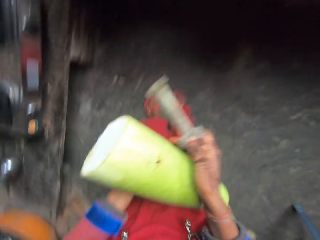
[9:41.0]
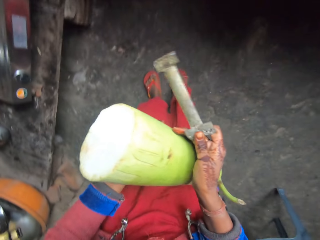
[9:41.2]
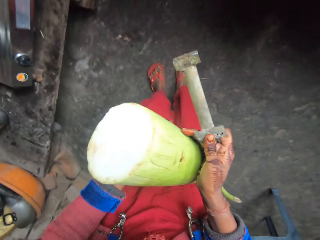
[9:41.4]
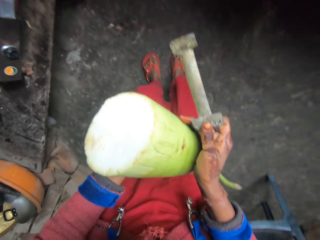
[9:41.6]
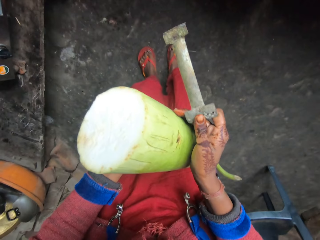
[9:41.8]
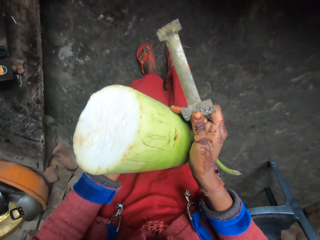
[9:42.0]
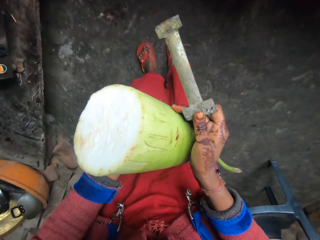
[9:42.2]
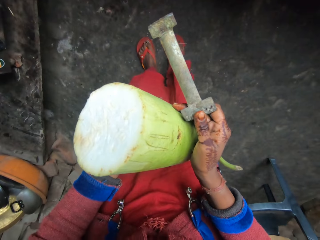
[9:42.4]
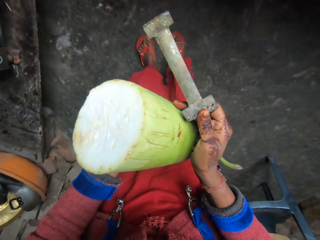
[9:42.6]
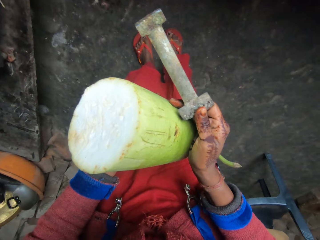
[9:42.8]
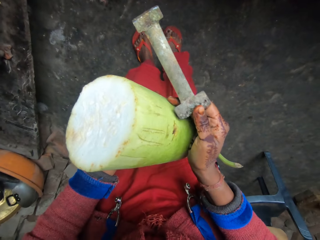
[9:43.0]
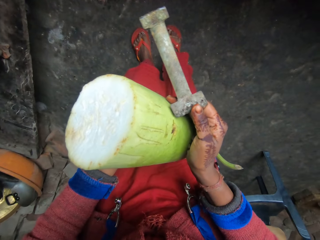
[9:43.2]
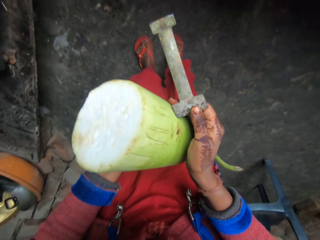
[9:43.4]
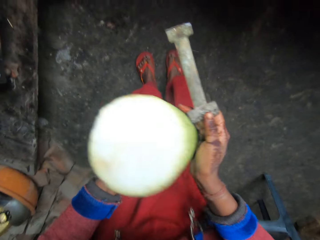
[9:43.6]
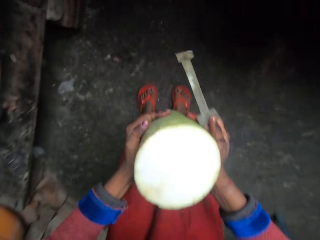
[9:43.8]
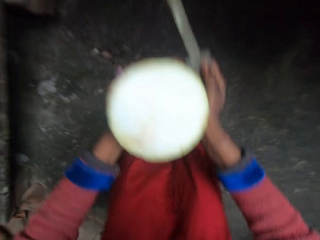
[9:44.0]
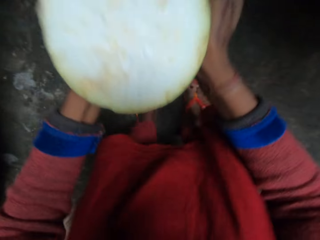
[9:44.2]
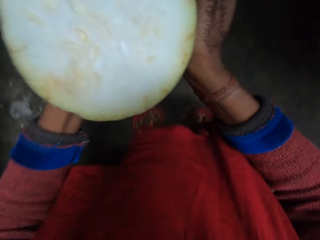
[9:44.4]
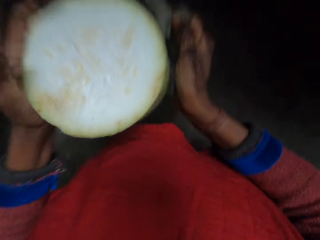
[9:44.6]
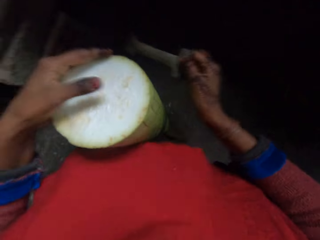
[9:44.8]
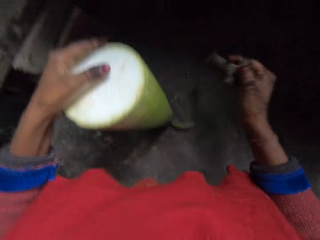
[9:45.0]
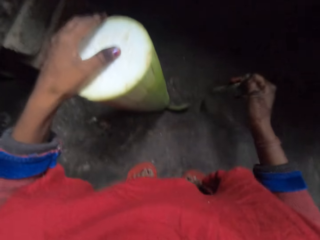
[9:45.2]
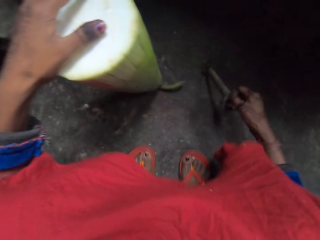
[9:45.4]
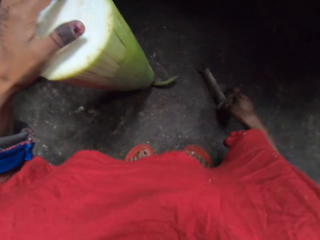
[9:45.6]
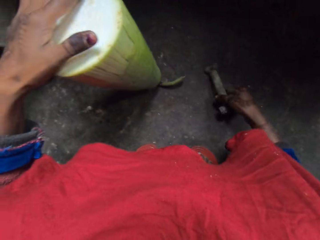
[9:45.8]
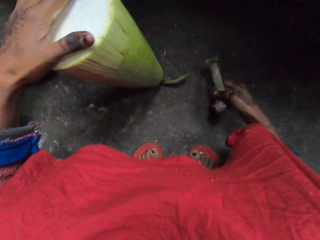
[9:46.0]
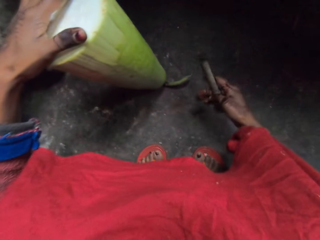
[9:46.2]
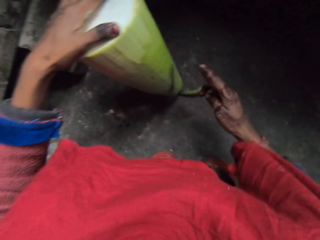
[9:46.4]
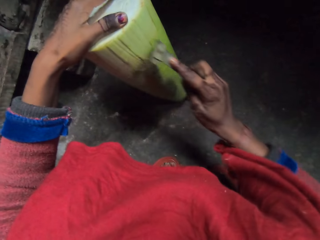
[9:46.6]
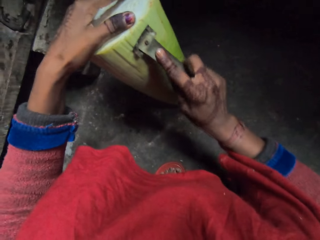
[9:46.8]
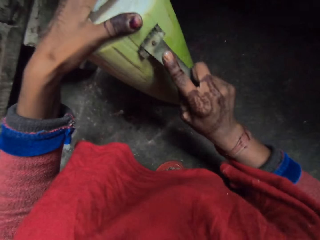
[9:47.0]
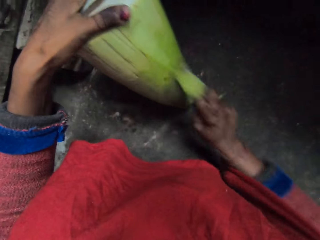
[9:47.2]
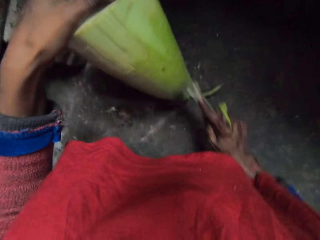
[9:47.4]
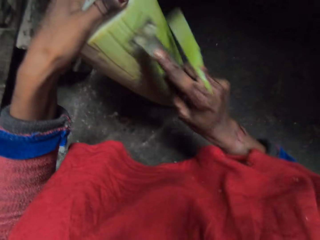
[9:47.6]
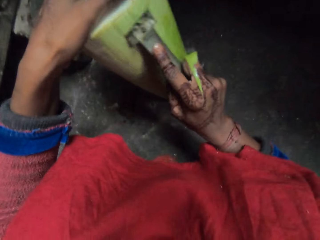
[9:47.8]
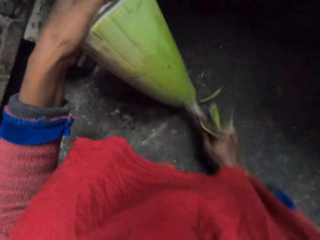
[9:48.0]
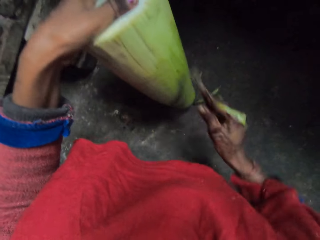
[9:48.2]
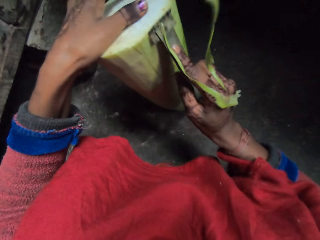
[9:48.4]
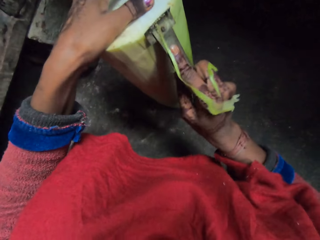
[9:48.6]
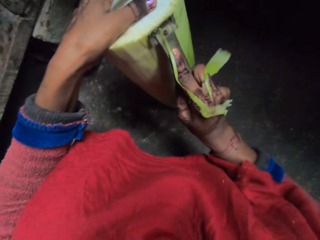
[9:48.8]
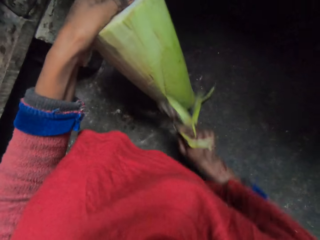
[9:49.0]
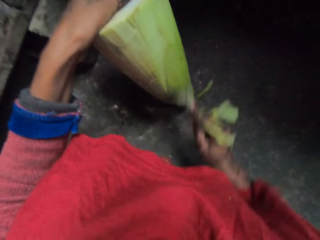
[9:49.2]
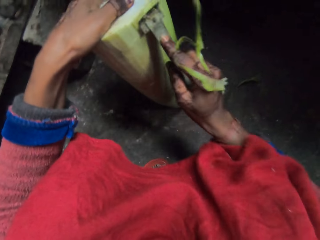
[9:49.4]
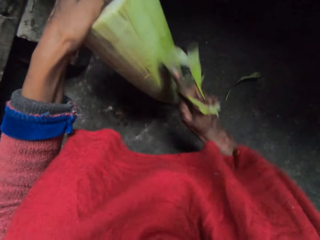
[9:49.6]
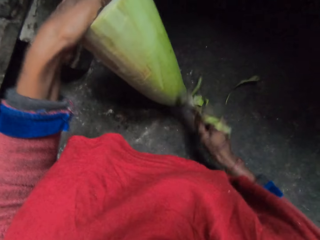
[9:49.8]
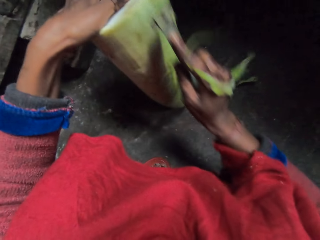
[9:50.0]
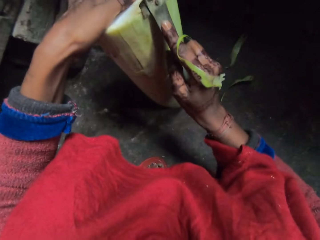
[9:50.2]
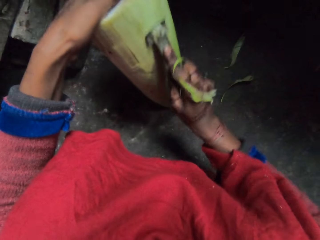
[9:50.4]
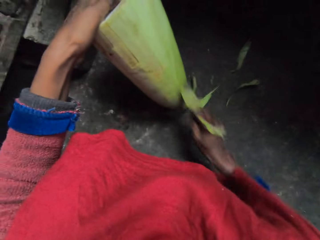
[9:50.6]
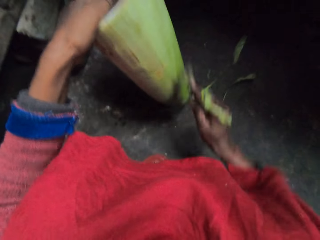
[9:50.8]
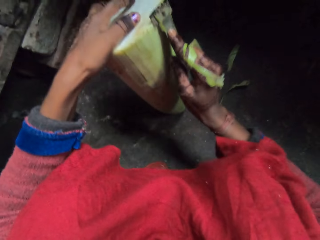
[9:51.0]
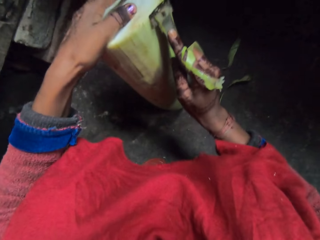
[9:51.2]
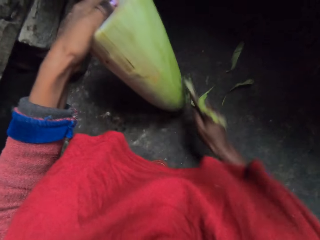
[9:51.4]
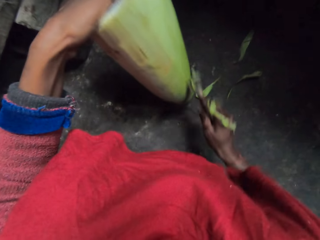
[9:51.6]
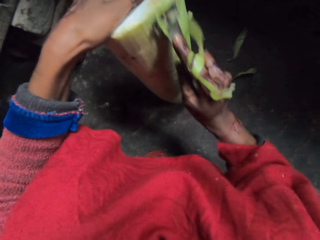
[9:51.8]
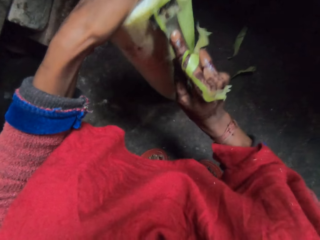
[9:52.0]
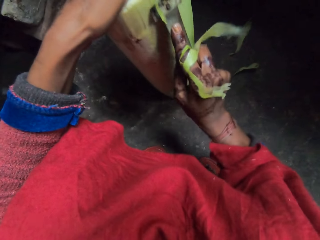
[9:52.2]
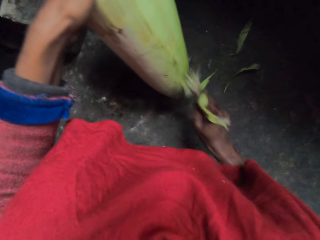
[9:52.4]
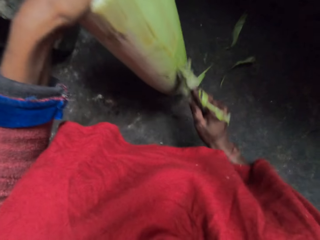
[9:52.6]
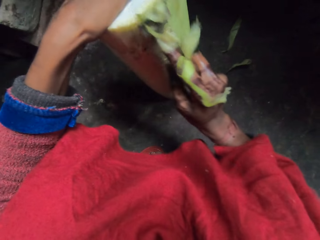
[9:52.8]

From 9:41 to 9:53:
The camera wearer drops the bottle gourd on the ground. They peel the body of the bottle gourd with the peeler.

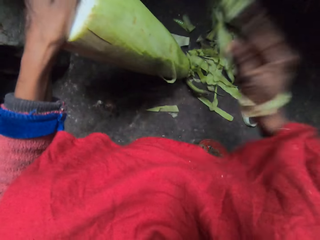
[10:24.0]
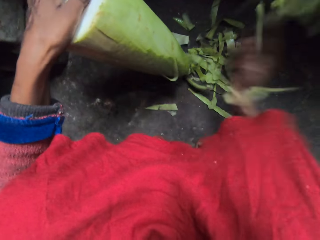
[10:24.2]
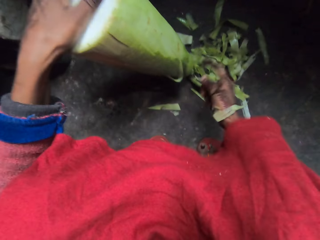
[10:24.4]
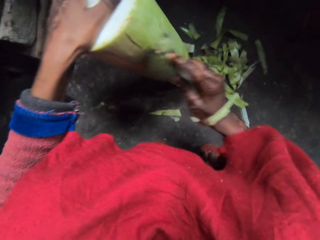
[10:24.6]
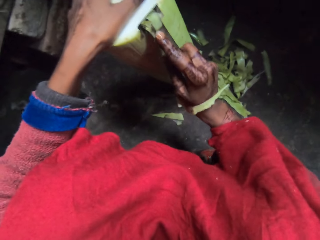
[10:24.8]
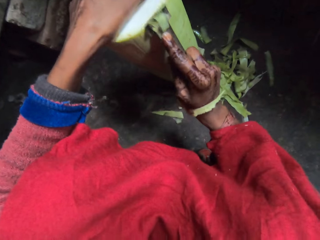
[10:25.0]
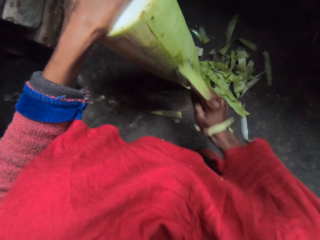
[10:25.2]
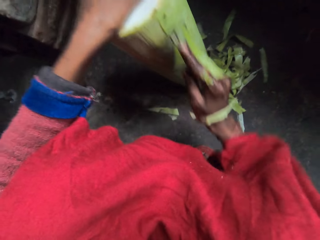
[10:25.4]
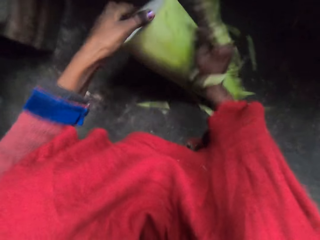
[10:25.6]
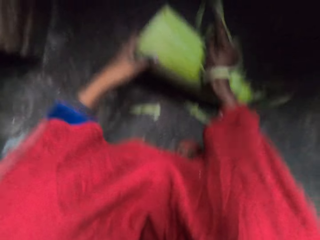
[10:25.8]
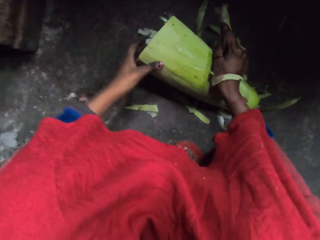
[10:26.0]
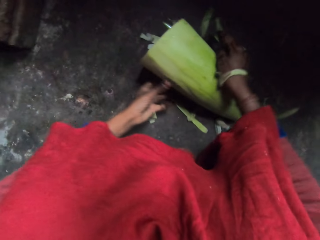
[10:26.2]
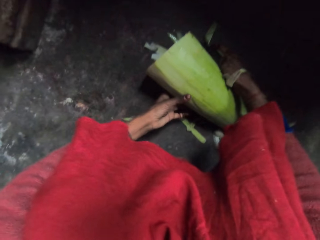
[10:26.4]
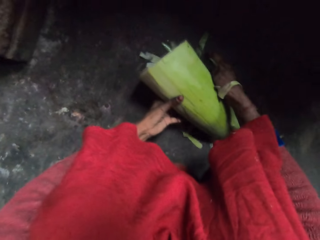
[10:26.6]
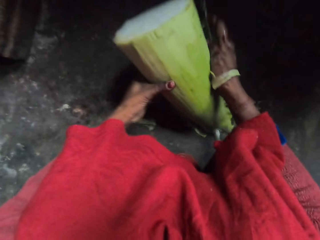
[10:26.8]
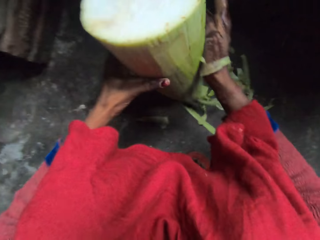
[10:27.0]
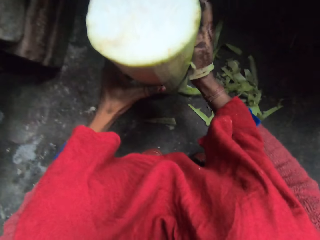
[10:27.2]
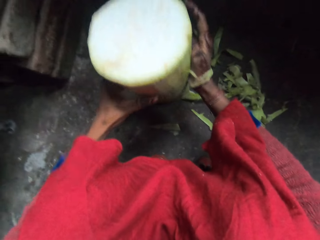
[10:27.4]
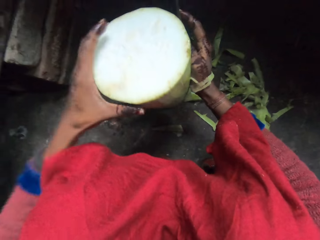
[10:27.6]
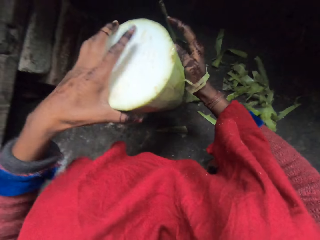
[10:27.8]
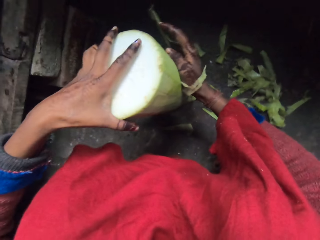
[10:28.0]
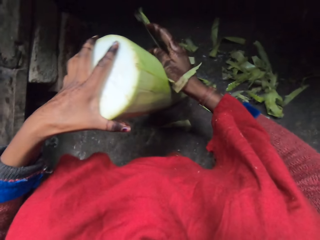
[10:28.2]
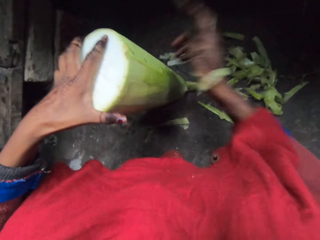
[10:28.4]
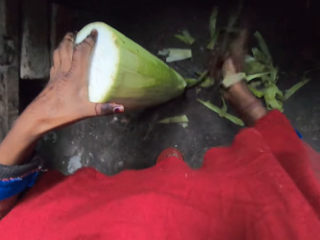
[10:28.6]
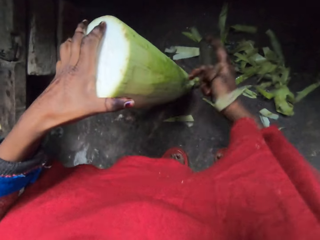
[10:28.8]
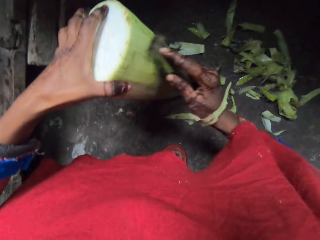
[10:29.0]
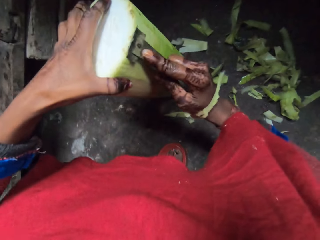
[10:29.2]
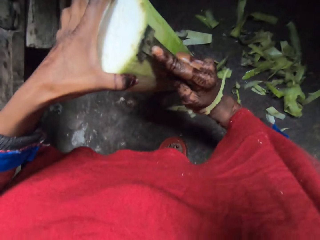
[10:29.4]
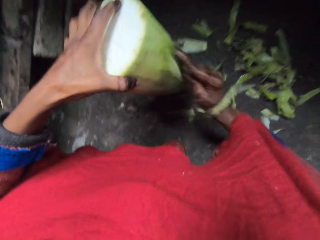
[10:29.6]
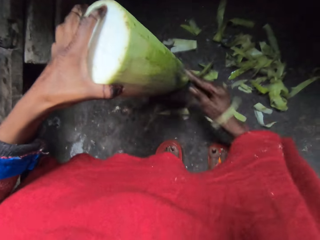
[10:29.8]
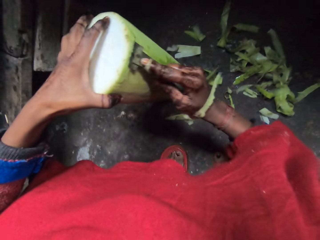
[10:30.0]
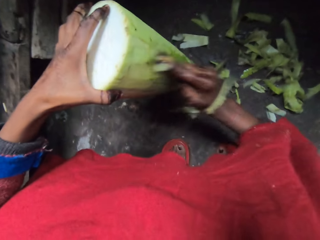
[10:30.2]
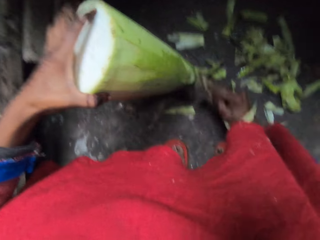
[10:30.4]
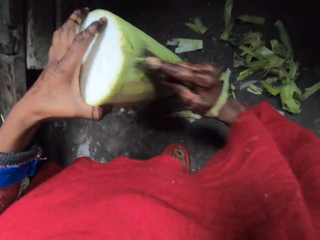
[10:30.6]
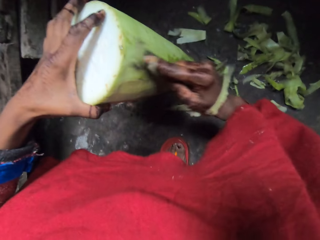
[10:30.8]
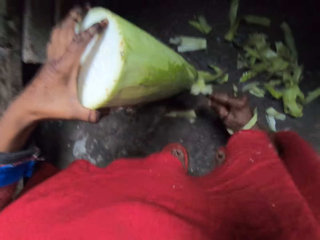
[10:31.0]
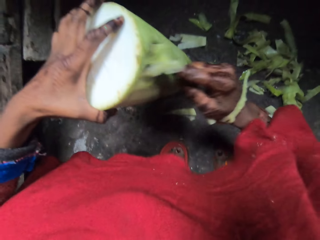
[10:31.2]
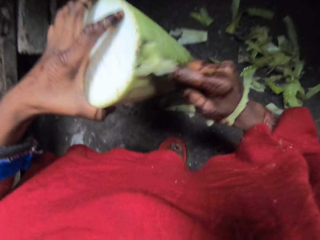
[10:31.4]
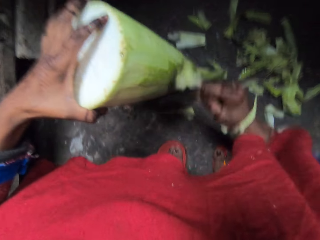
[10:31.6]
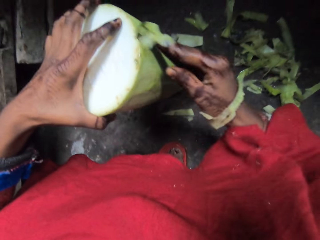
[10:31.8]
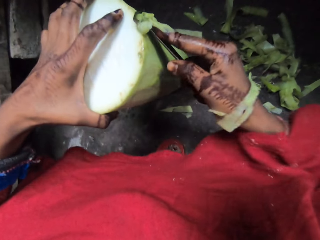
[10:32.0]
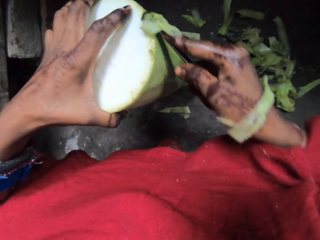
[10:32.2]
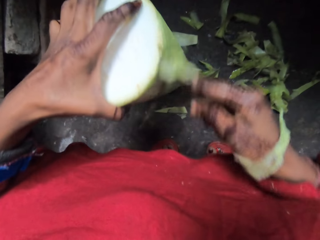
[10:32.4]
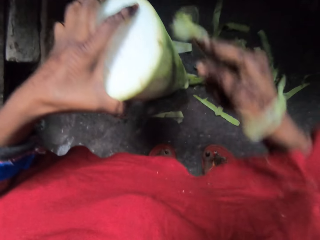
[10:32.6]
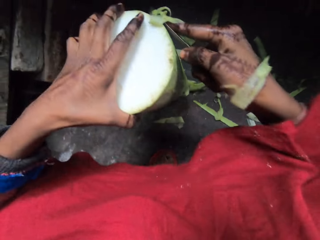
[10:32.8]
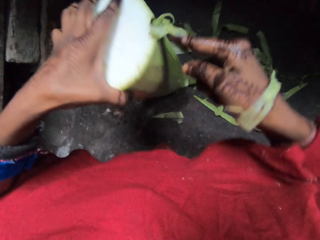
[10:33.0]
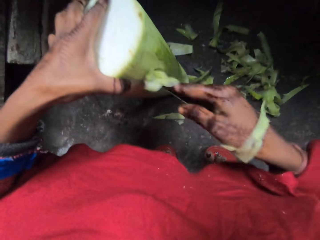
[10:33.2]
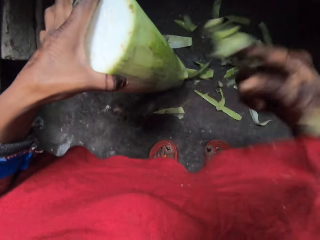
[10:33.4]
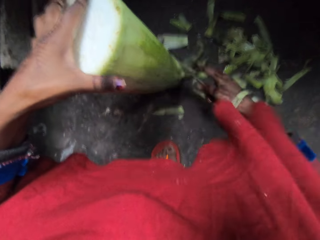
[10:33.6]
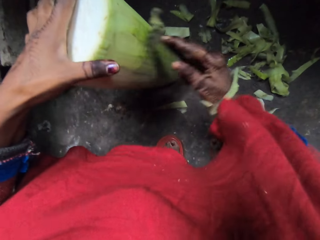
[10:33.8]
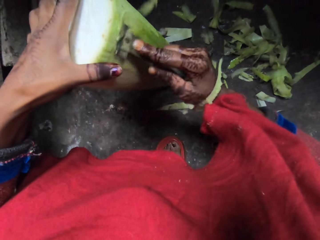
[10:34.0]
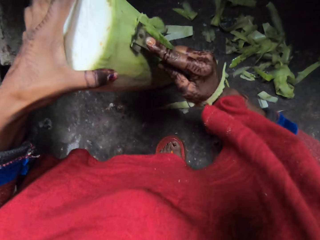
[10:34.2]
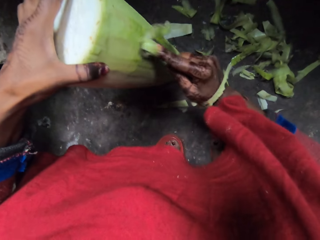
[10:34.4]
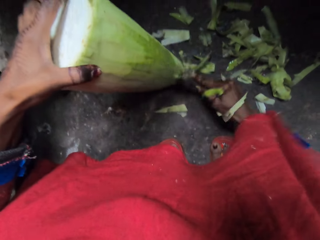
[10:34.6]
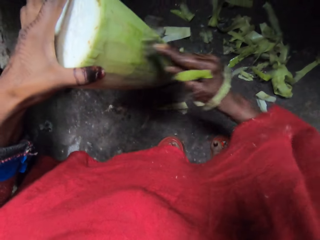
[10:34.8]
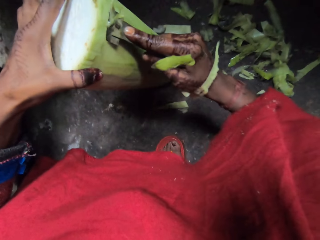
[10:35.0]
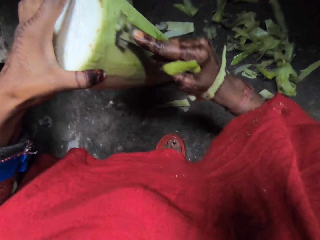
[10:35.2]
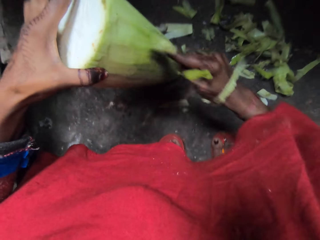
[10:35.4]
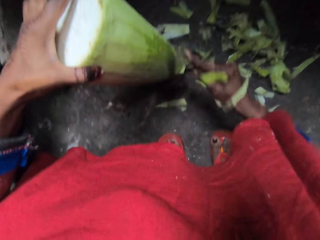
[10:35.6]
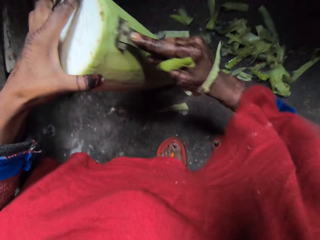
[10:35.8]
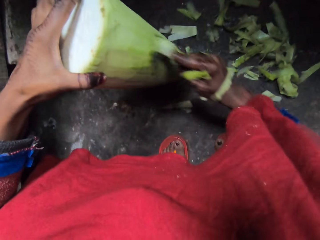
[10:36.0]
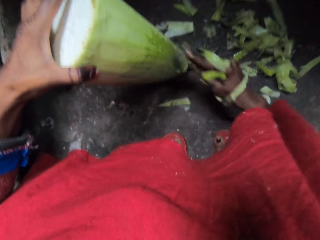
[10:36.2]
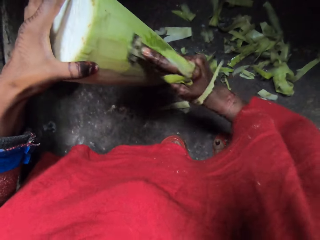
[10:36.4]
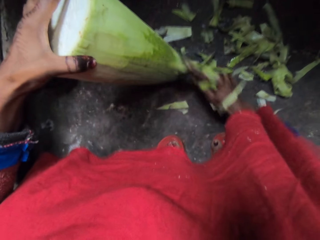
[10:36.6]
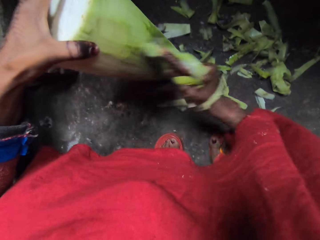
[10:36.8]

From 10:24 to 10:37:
The camera wearer drops the bottle gourd mistakenly. They stand something. They carry the bottle gourd. They peel the body of the bottle gourd with the peeler.
